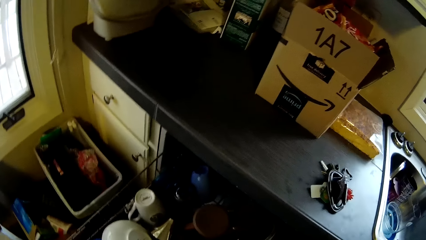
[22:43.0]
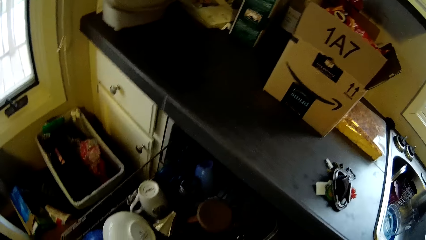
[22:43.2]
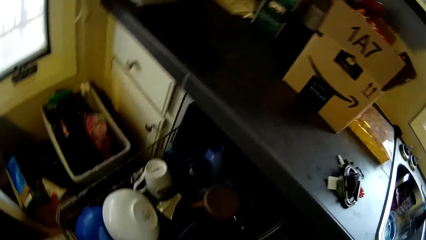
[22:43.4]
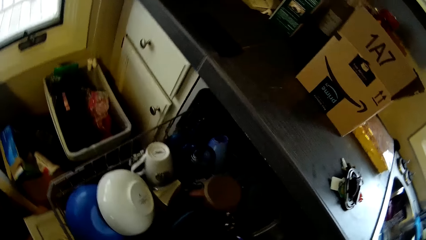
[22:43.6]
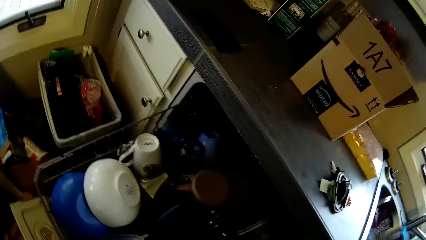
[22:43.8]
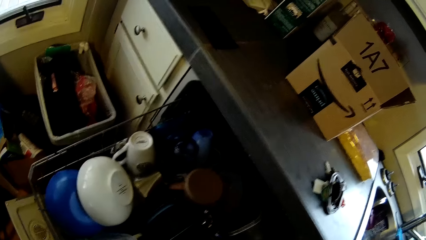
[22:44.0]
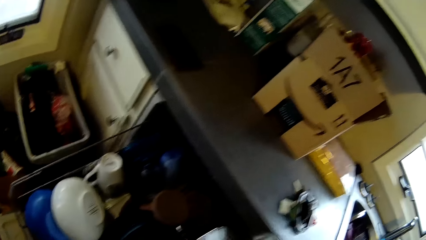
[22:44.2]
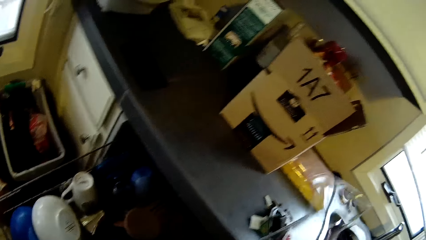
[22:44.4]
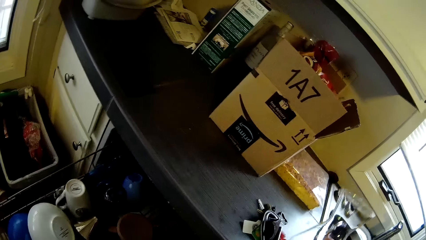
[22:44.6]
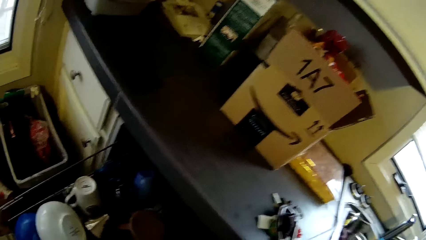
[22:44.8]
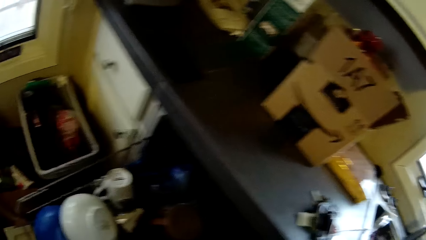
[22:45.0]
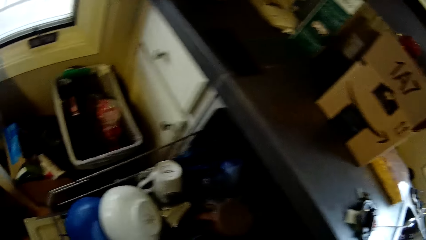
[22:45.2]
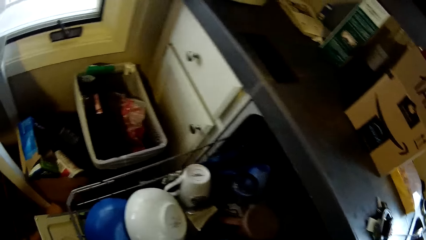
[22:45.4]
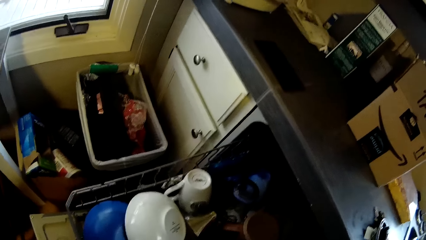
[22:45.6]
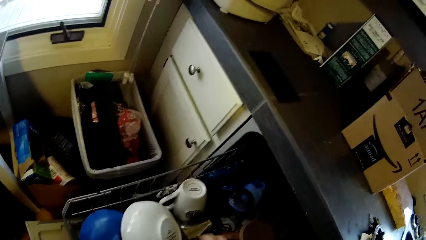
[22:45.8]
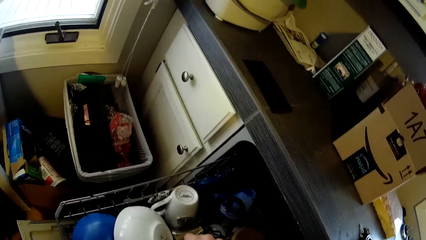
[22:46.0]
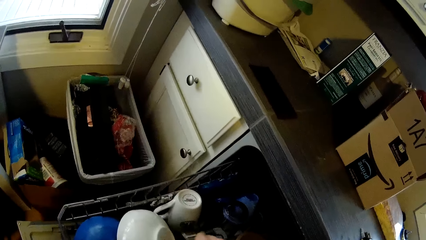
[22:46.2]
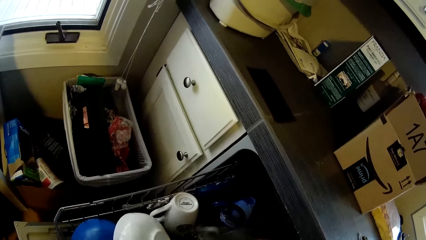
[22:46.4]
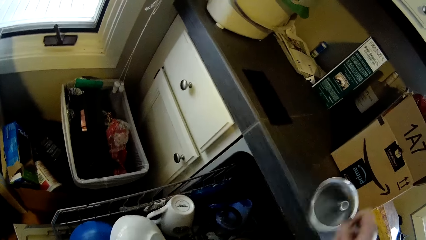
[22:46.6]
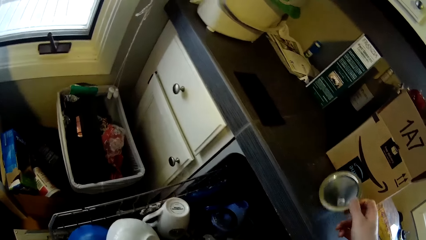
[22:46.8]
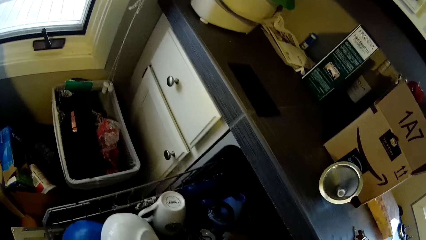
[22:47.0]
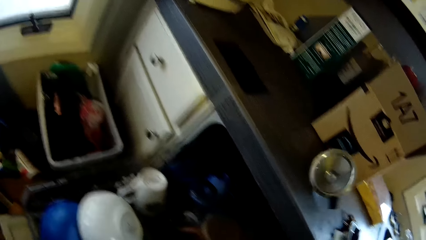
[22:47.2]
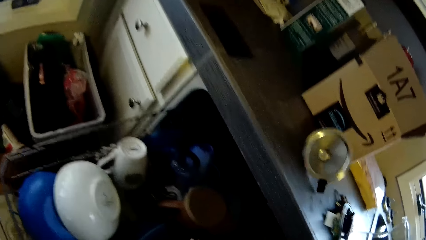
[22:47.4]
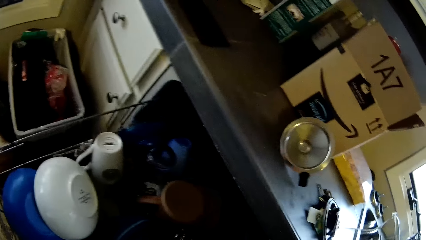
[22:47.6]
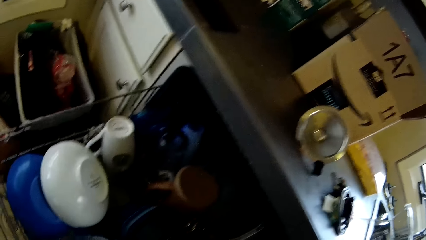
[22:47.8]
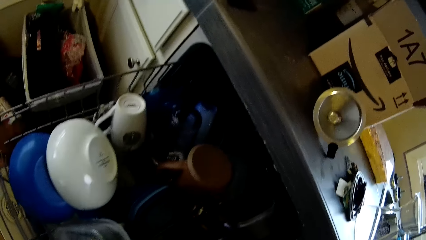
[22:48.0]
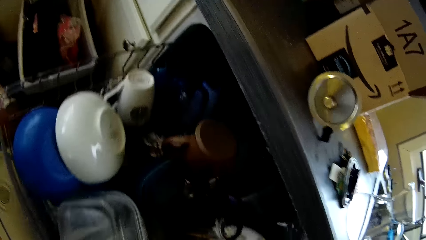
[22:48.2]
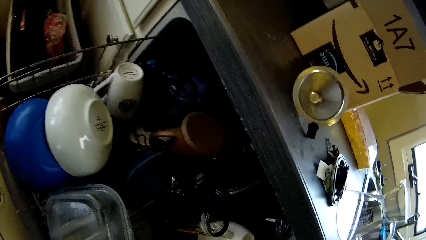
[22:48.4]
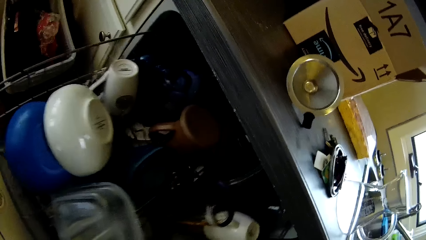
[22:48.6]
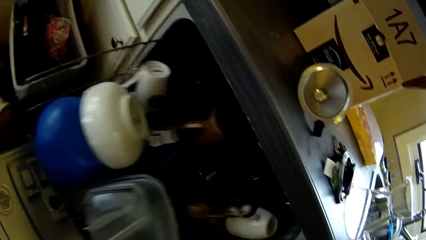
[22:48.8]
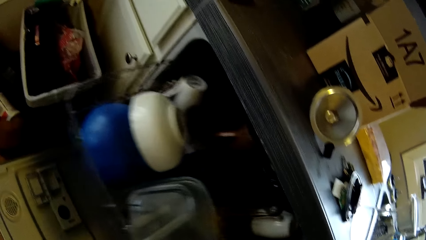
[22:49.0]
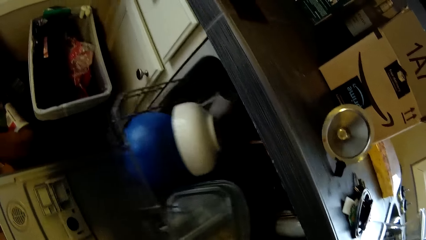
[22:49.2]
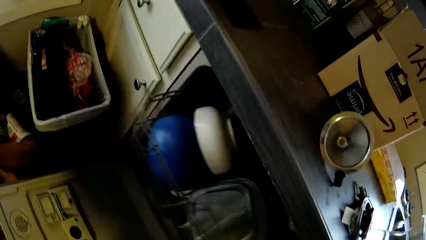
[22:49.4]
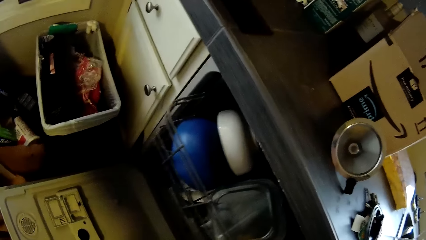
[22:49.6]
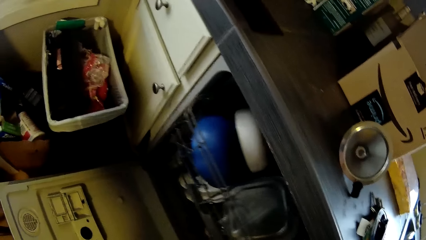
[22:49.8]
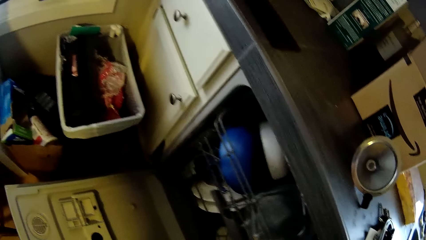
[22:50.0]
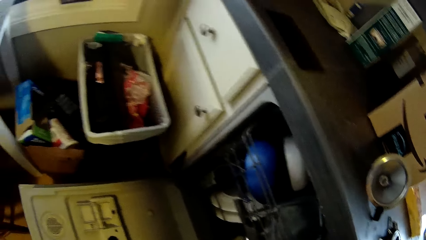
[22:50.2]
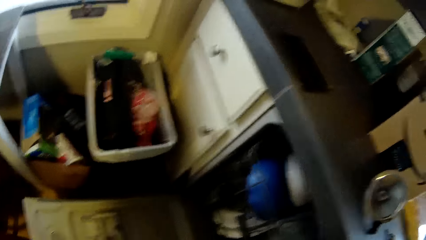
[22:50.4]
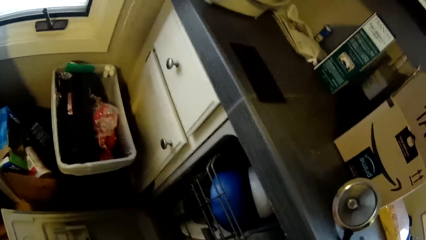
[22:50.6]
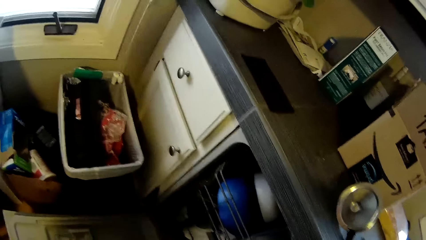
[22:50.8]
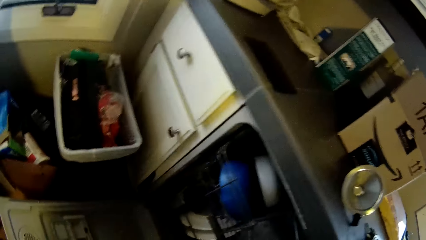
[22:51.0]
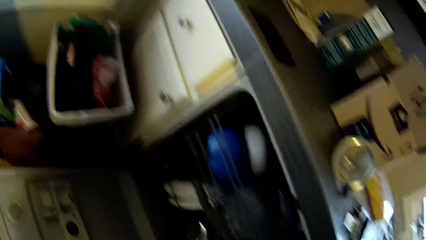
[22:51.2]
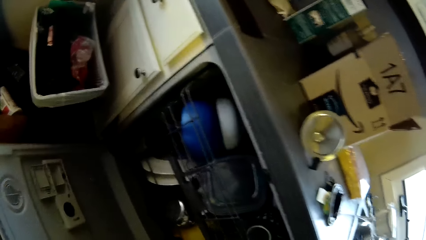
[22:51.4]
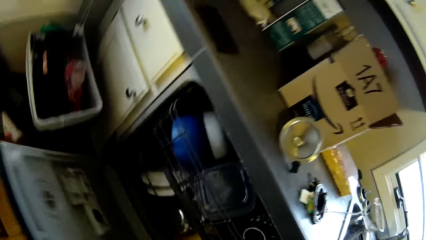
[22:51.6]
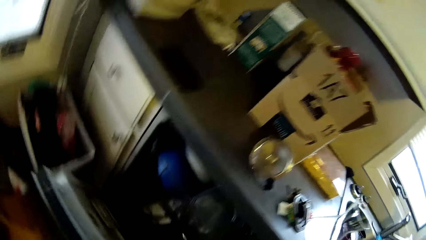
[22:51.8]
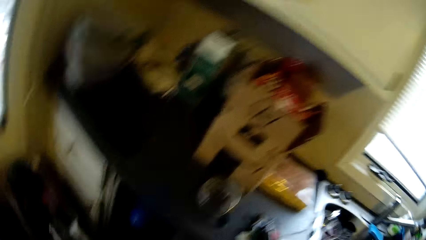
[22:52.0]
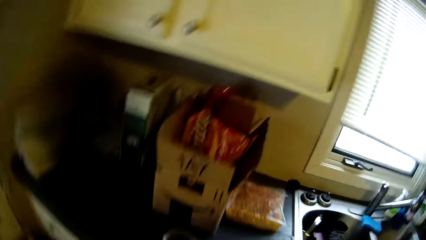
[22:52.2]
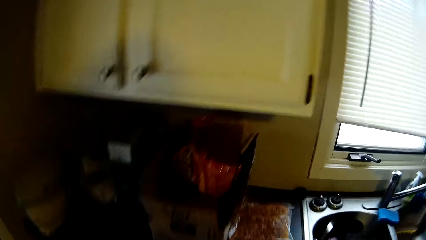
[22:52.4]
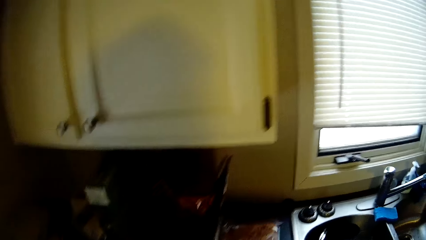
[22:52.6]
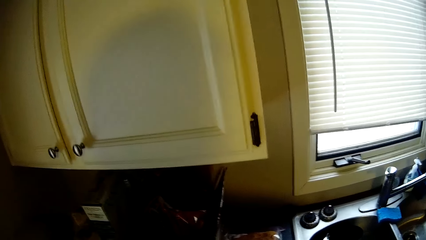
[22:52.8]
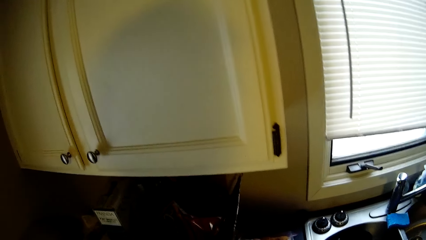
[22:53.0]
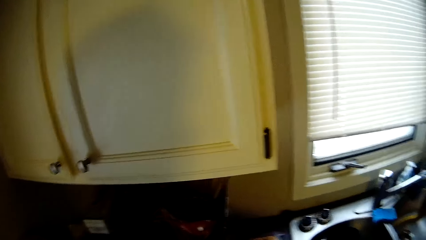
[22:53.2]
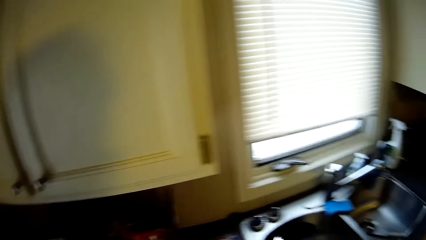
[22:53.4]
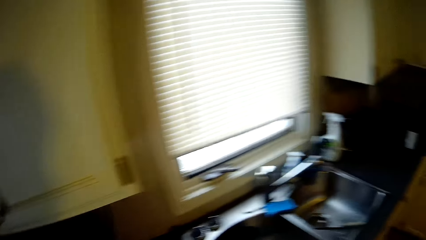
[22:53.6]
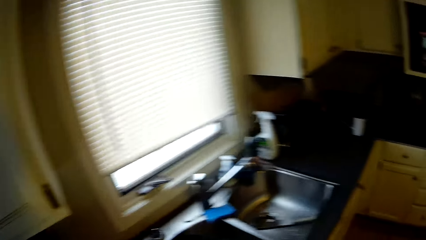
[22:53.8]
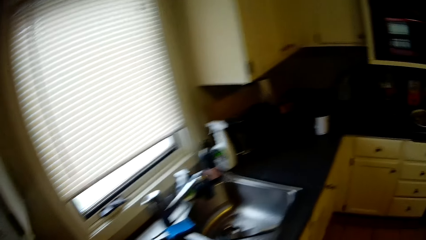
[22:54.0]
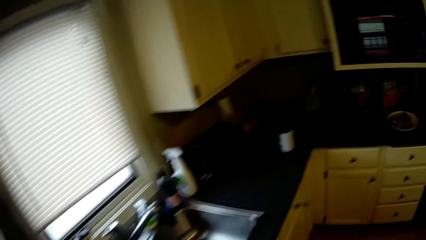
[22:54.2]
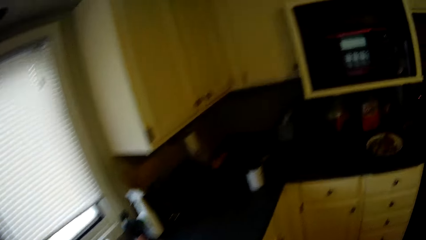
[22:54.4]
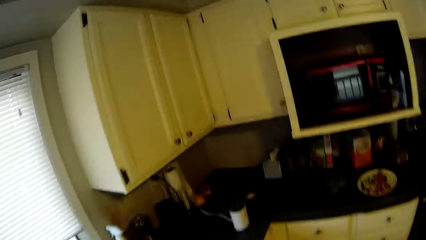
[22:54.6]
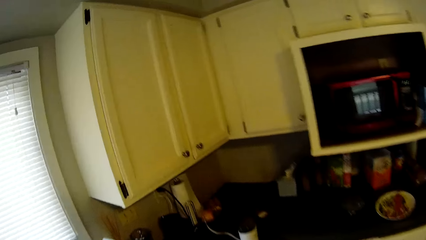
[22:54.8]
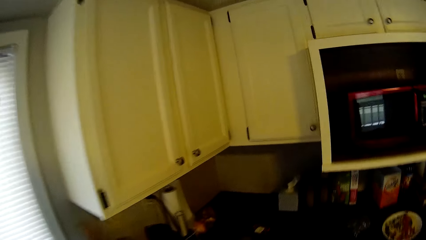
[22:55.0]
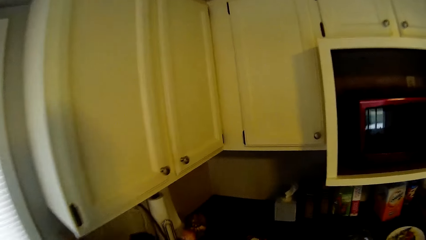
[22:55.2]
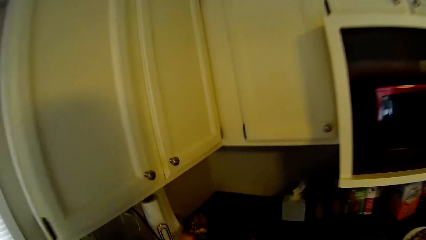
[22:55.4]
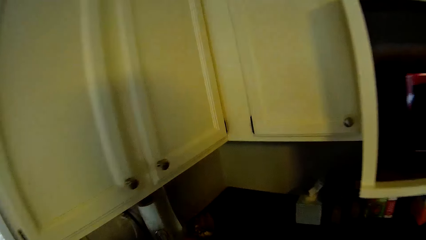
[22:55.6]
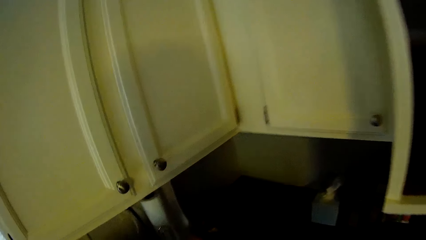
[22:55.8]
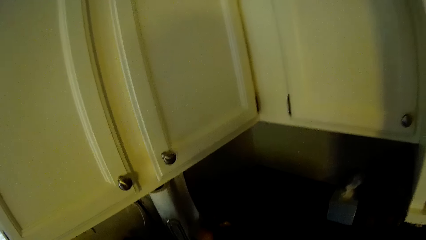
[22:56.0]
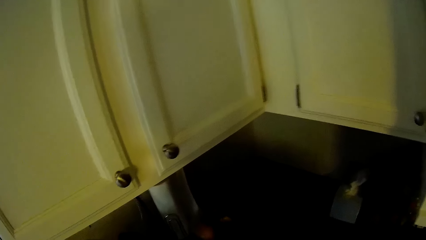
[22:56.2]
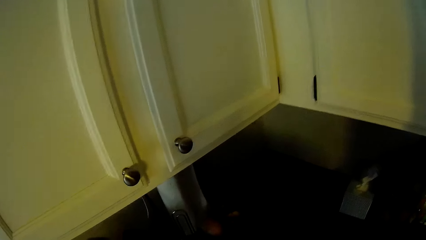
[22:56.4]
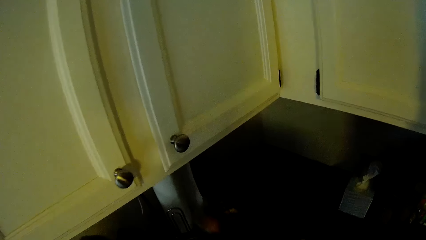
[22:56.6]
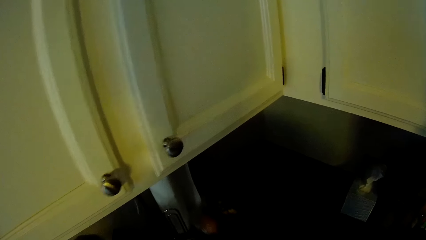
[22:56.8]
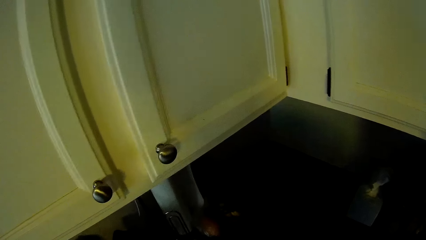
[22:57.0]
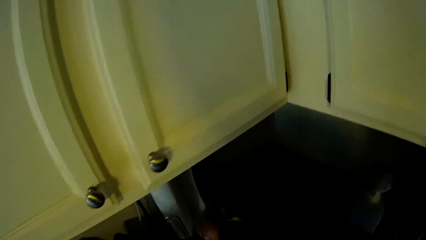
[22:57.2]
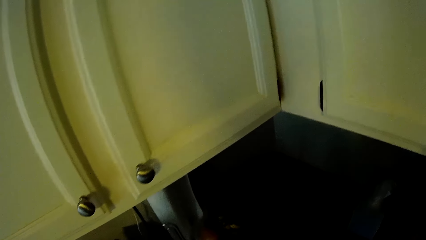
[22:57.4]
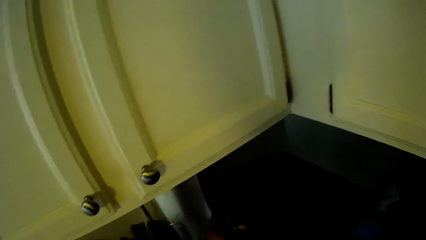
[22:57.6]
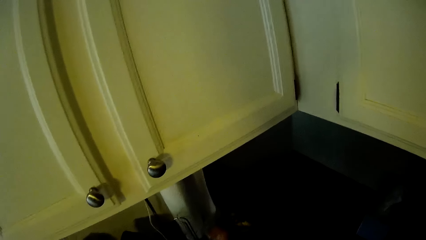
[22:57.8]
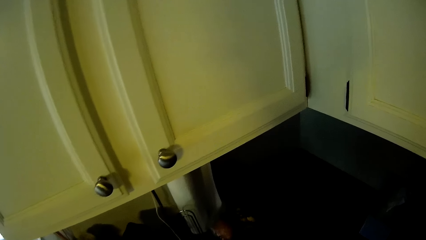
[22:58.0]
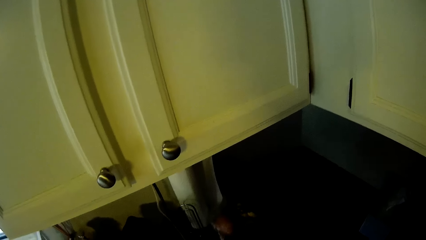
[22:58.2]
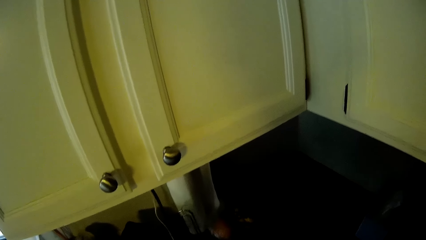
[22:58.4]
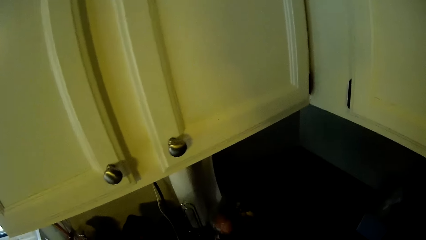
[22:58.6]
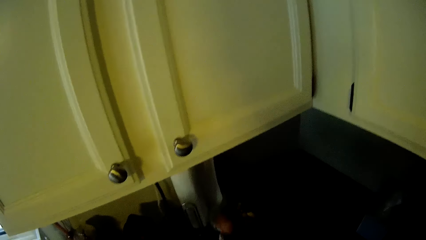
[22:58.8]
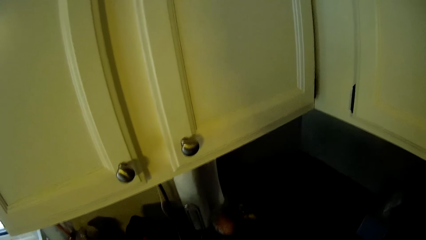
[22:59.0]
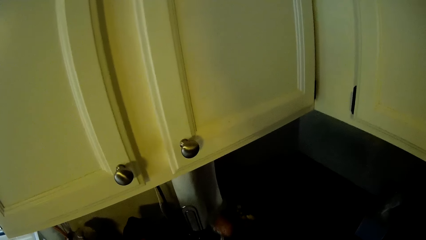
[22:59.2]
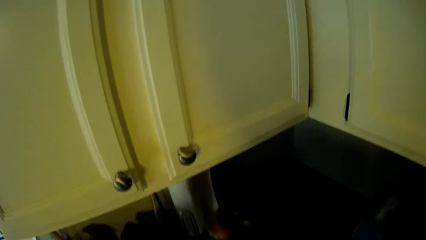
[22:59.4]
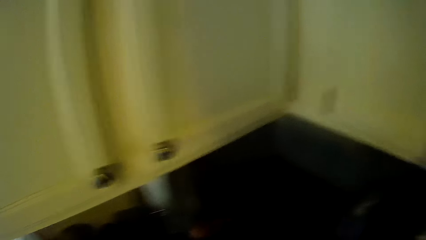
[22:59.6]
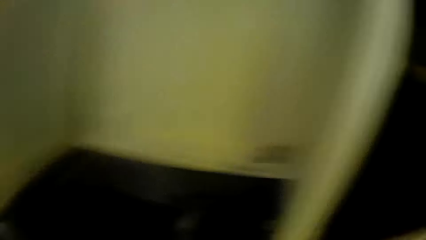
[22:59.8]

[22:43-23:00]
The camera wearer drops something on the sink. They take a strainer from the drawer. They place the strainer or lid on the countertop. They push back the drawer or dishwasher tray. They close the cabinet door. They walk along the countertop in the kitchen. They stand at the corner of the countertop.
